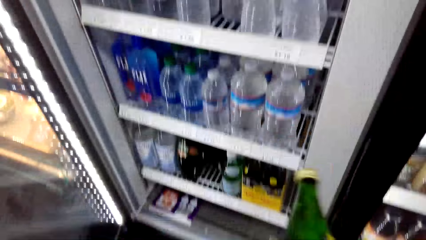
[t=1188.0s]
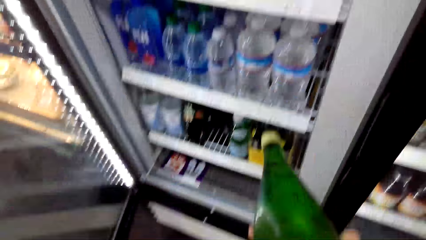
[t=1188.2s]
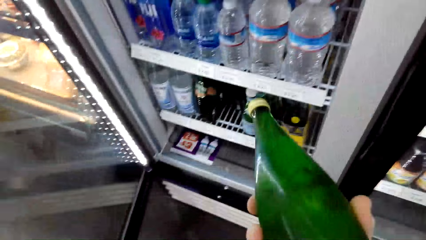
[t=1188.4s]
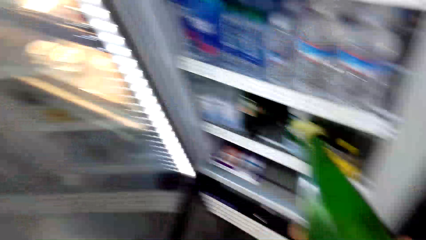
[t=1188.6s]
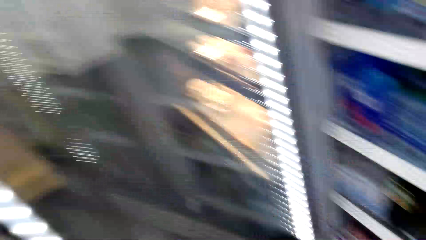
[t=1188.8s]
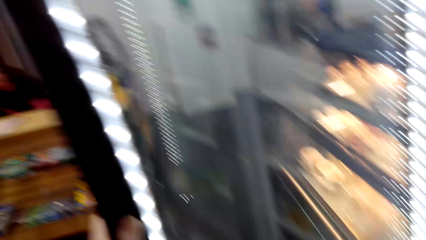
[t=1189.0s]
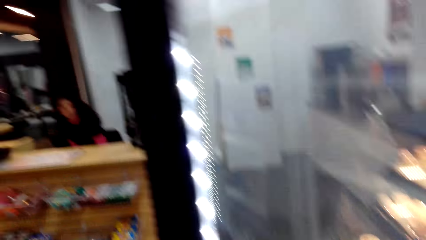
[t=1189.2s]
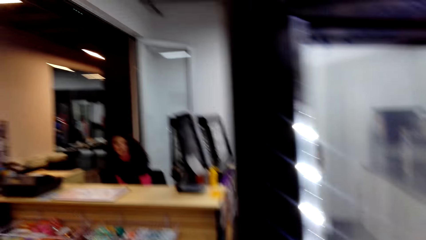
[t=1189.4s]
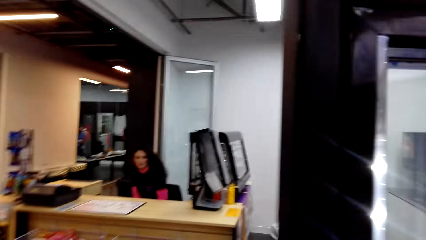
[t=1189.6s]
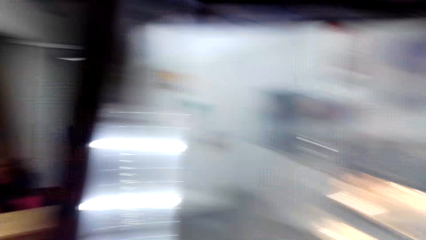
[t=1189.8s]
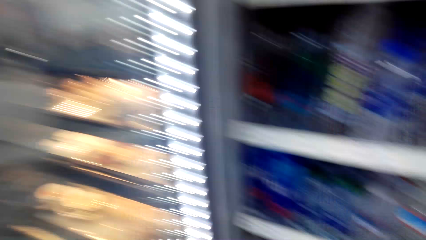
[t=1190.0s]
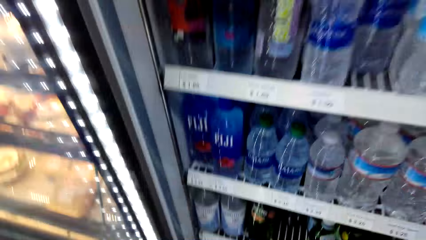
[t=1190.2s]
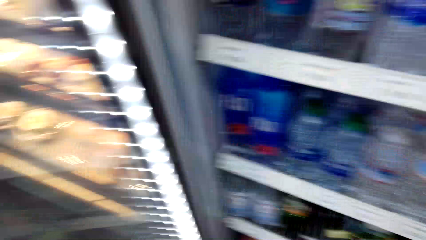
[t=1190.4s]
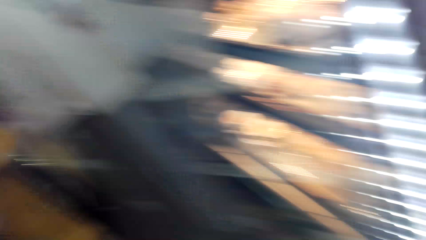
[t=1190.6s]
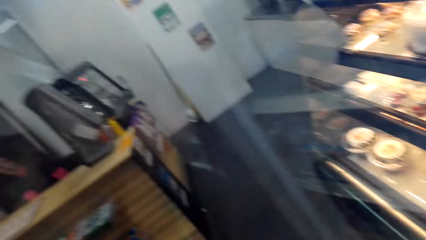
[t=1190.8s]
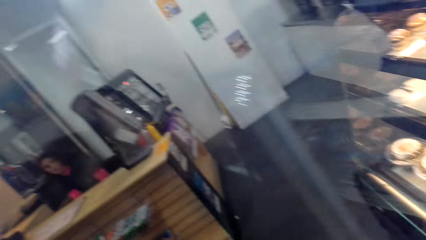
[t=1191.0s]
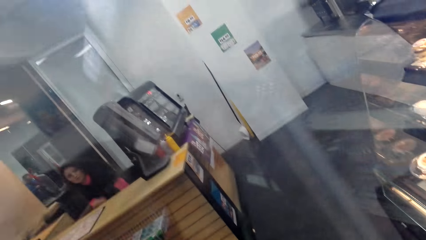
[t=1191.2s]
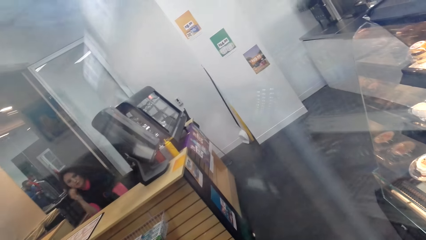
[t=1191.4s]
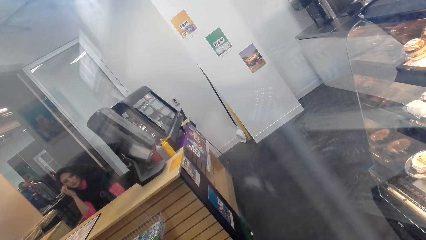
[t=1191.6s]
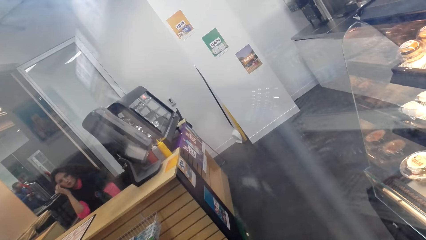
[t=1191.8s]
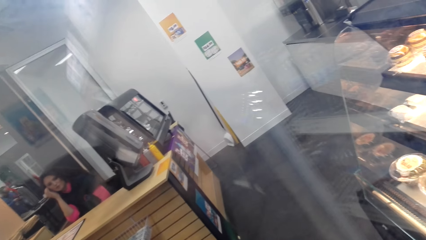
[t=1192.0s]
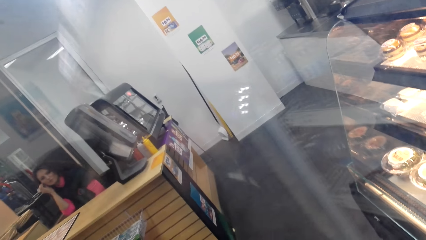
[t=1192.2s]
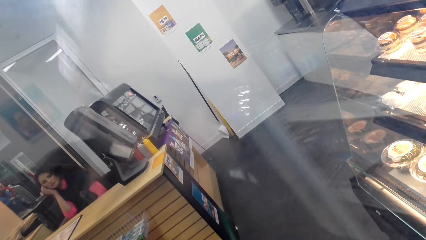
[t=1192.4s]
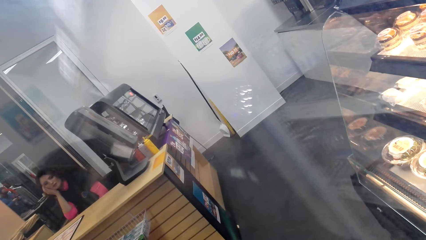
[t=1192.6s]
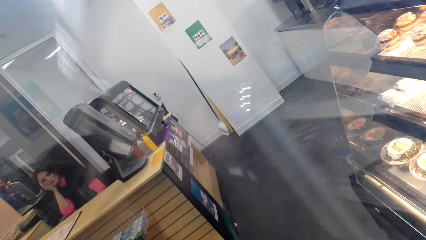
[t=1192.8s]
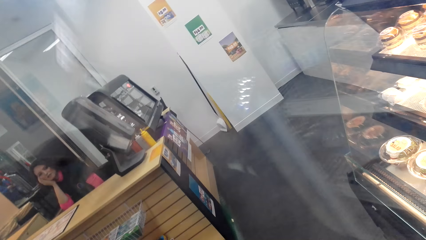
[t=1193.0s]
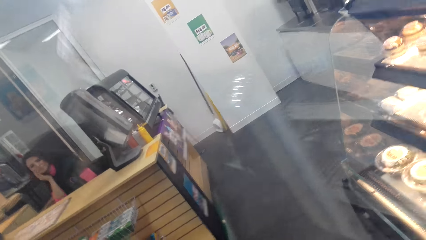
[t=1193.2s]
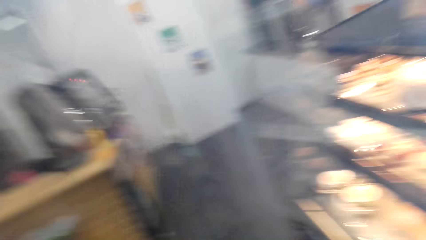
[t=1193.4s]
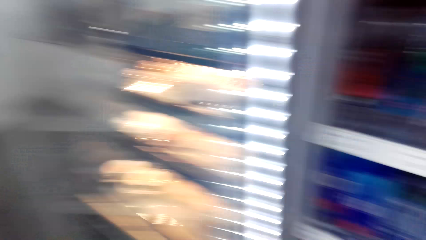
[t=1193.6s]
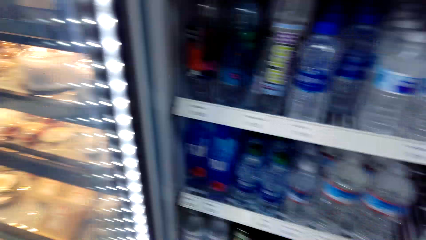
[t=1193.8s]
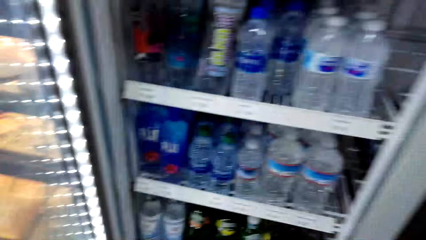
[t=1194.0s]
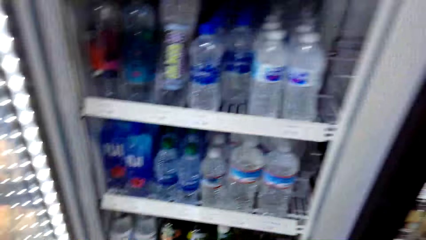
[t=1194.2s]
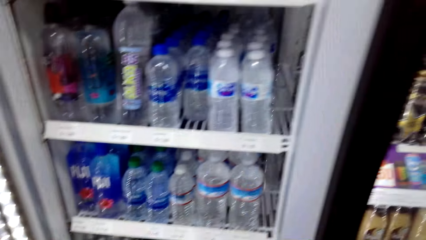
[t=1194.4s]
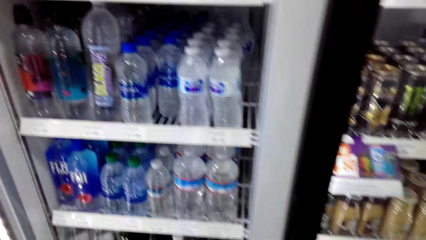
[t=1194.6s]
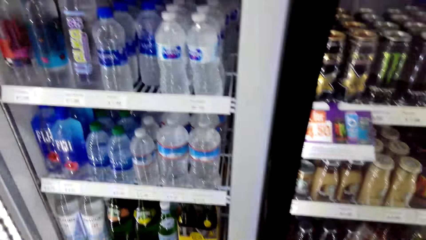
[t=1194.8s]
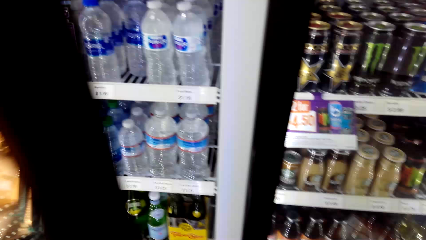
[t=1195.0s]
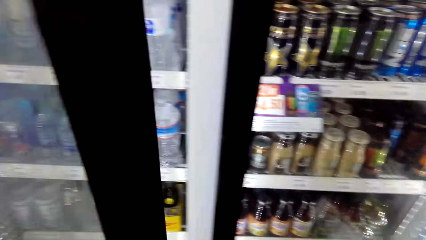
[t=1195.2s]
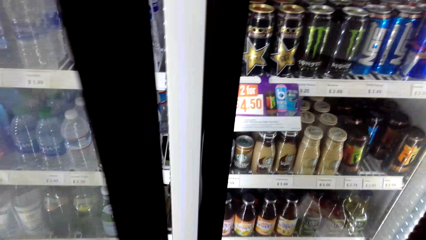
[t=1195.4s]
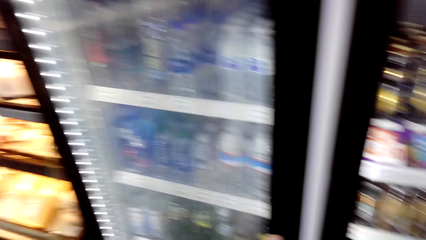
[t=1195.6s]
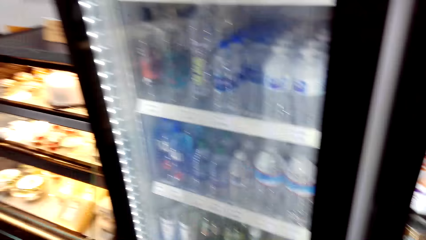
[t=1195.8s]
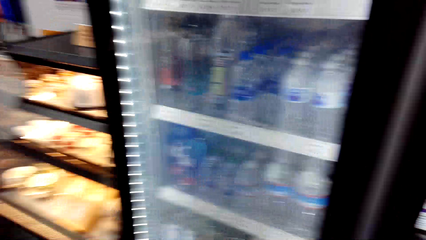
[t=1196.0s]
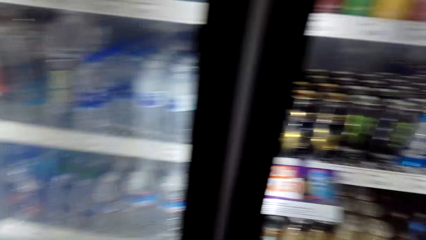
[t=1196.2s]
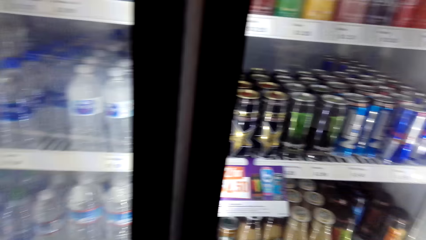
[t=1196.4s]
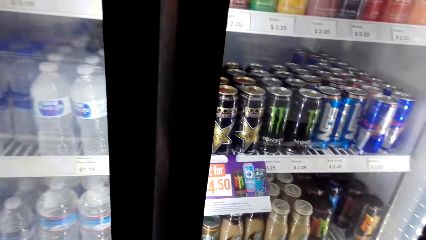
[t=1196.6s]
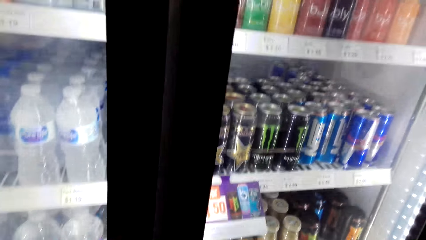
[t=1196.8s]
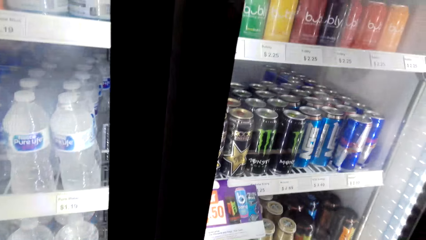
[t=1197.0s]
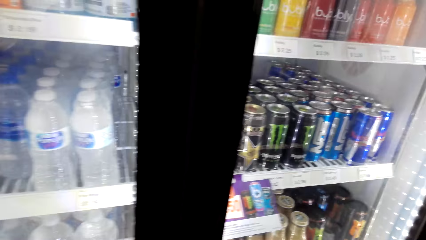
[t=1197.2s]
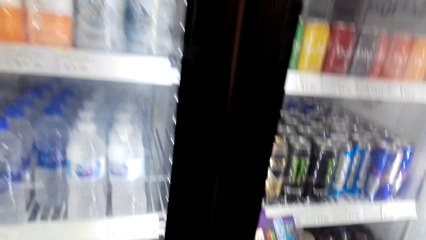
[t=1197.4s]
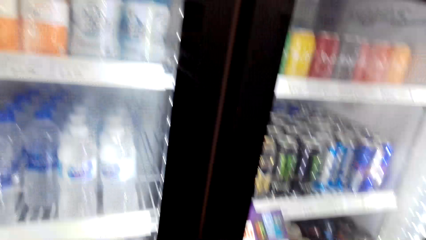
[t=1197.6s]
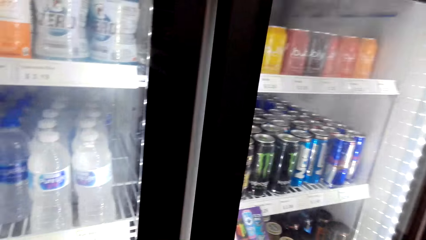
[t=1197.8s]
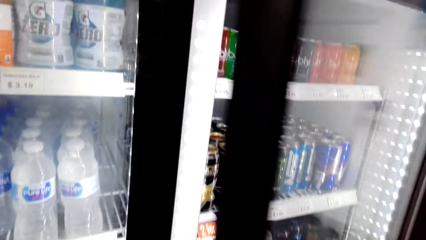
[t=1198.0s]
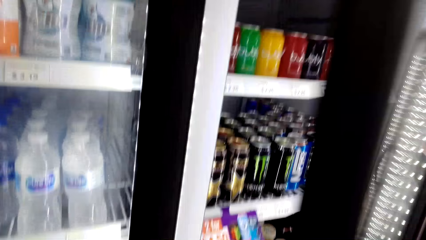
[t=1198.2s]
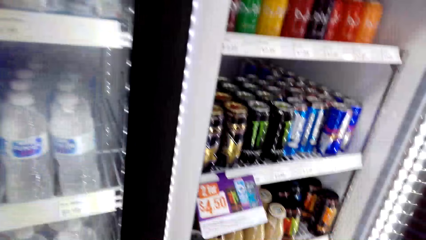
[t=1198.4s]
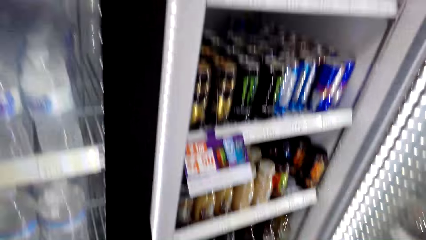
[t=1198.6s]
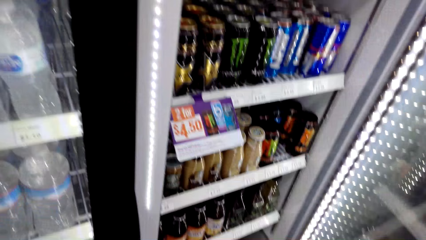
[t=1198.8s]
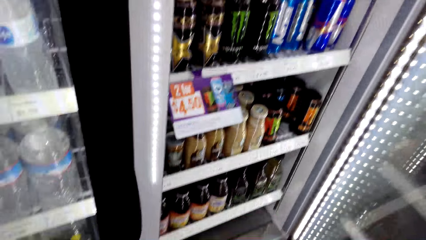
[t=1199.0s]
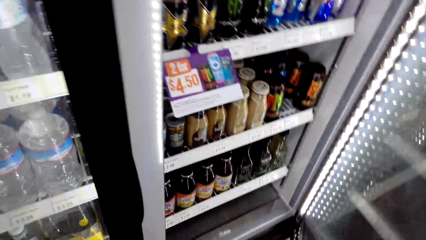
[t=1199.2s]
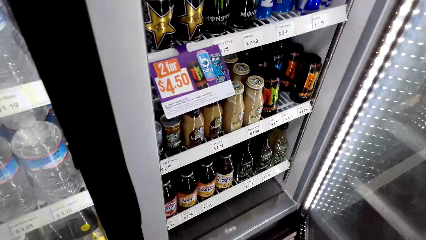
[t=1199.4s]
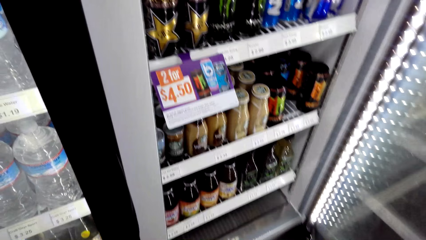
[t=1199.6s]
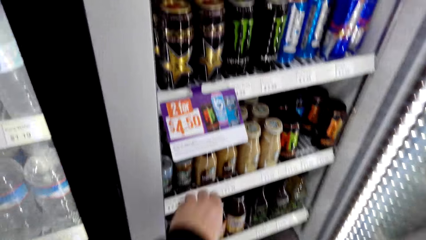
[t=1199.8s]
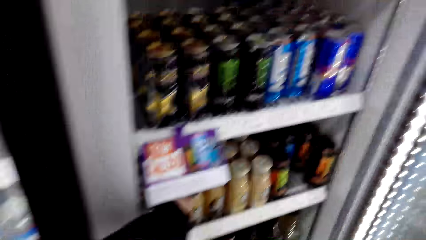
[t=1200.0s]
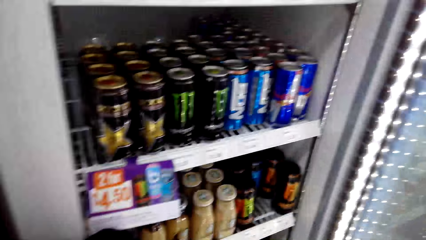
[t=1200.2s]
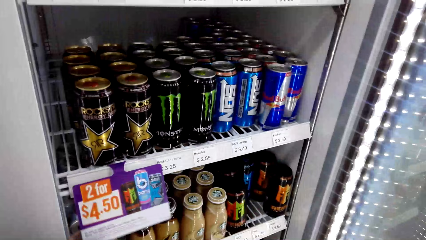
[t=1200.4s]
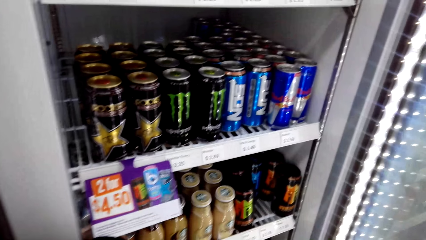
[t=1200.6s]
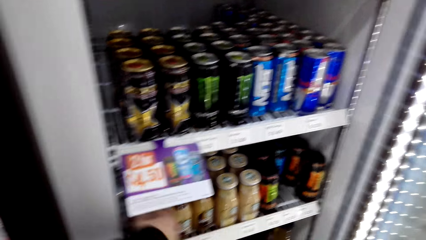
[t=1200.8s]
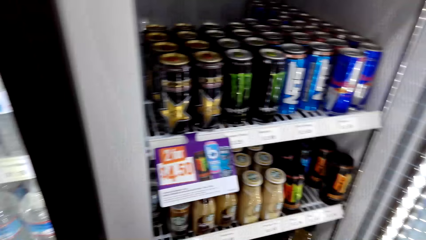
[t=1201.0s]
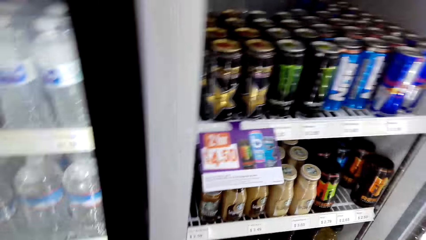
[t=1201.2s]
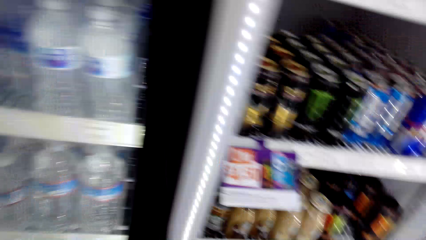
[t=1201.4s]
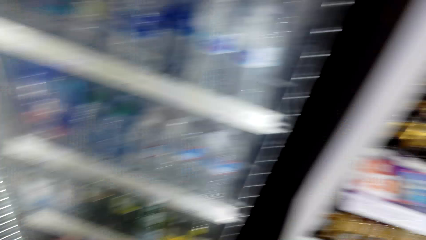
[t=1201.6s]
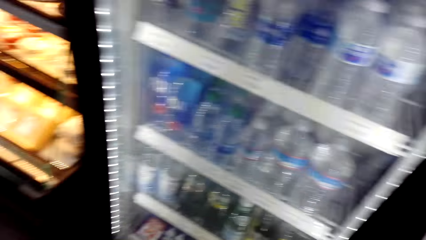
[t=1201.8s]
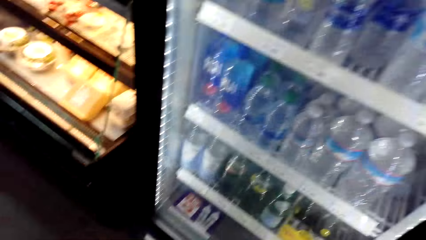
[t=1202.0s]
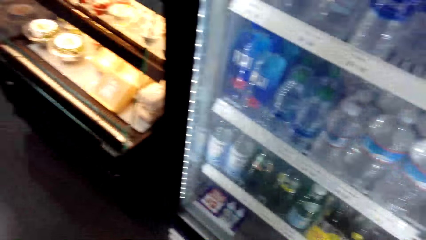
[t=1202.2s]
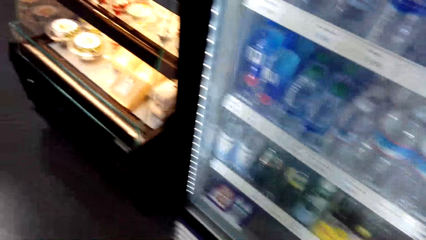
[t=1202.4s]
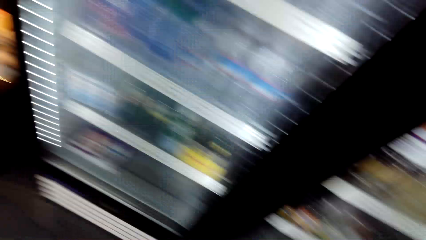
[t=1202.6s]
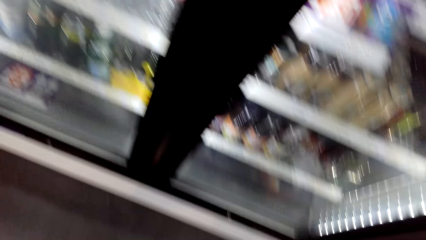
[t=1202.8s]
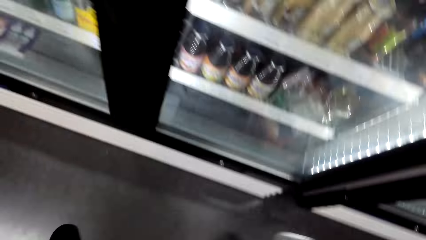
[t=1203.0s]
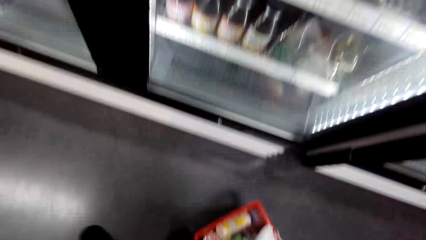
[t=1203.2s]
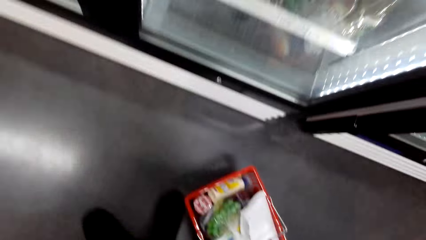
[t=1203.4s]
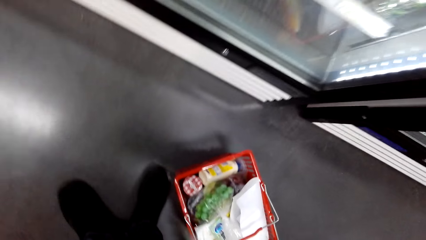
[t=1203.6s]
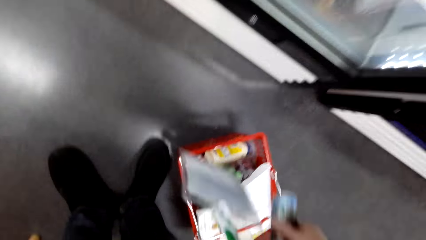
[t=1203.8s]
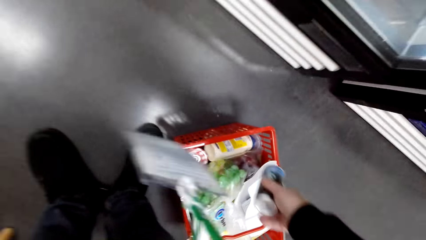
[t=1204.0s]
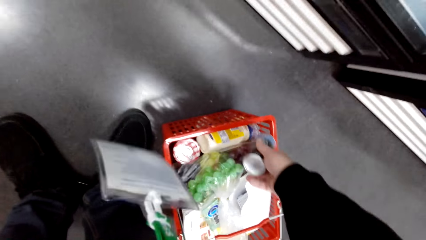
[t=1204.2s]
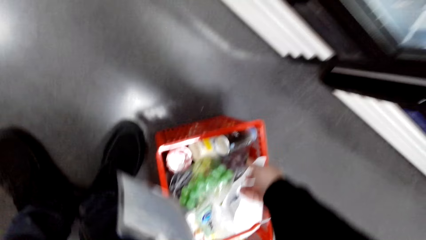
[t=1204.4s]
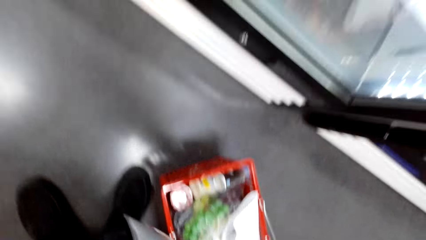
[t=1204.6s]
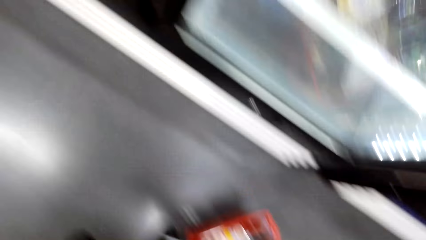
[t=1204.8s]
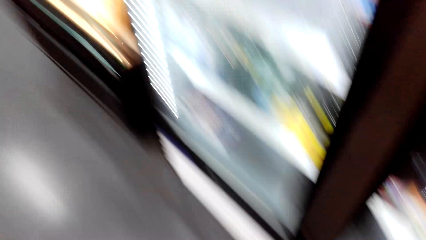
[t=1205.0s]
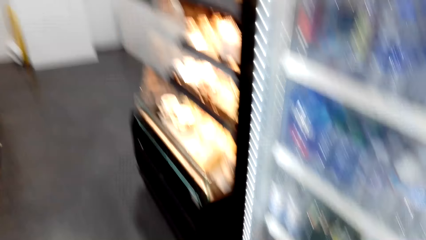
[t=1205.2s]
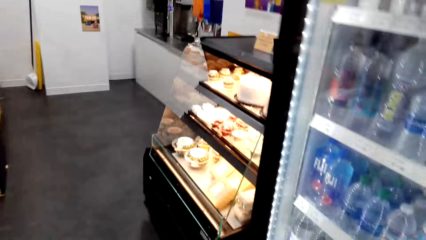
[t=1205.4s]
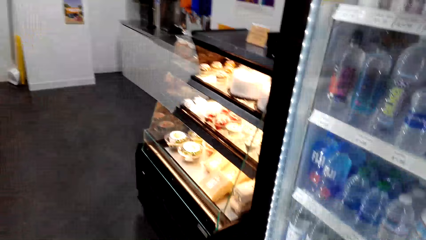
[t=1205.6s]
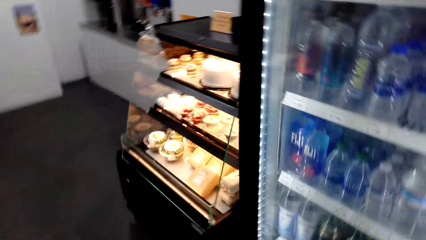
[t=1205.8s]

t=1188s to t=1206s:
The camera wearer looks around. They place the bottle back on the shelf. They look in the fridge. They close the refrigerator door with the right hand. They look around. They open the refrigerator door with the right hand. They pick the tag with the left hand. They look in the fridge. They look around. They drop the bottle in the trolley basket.
